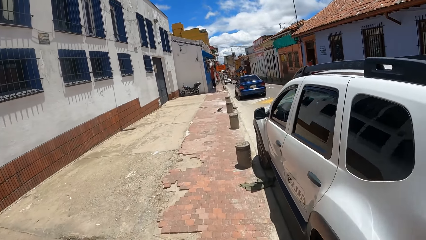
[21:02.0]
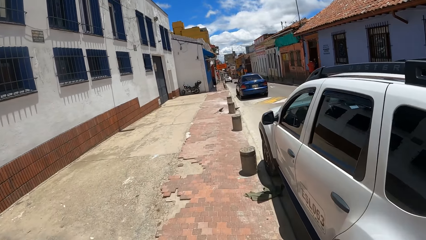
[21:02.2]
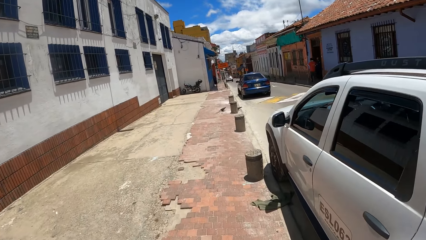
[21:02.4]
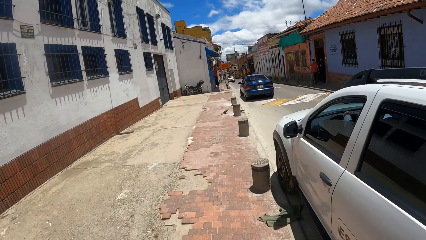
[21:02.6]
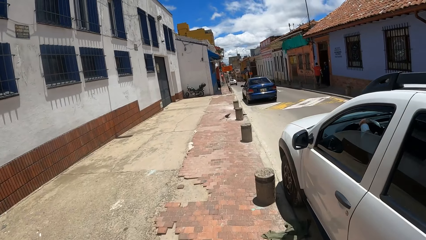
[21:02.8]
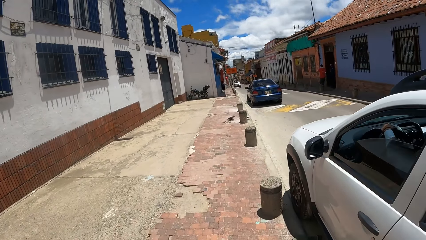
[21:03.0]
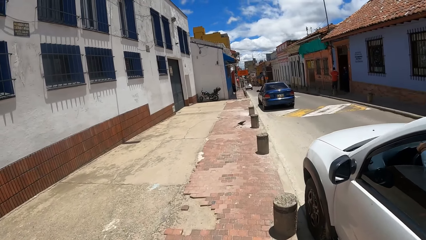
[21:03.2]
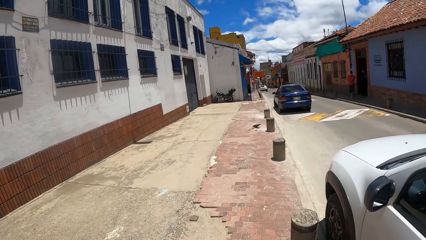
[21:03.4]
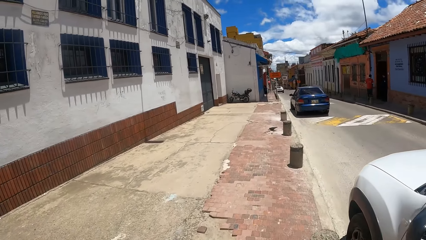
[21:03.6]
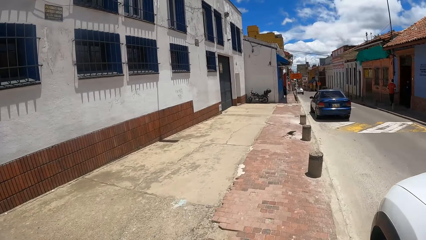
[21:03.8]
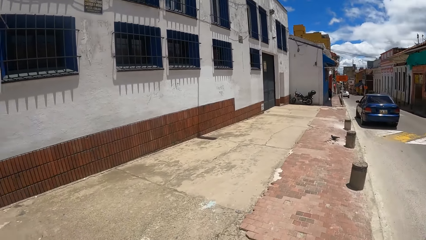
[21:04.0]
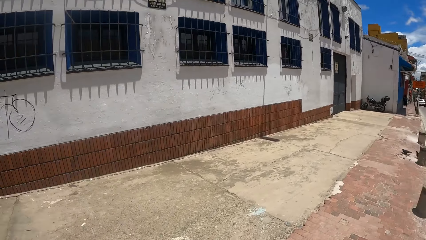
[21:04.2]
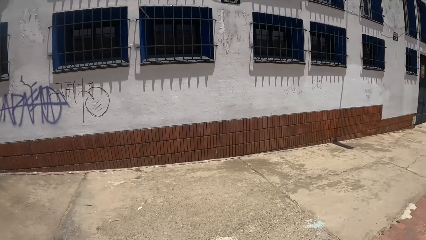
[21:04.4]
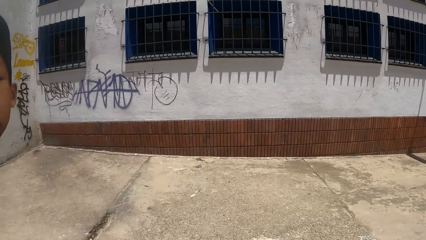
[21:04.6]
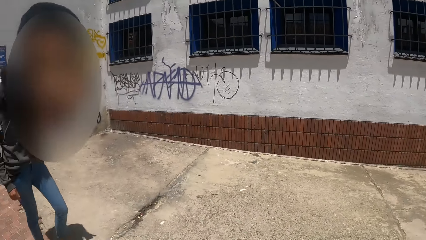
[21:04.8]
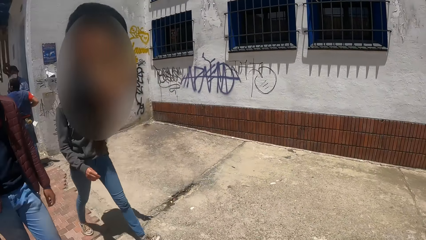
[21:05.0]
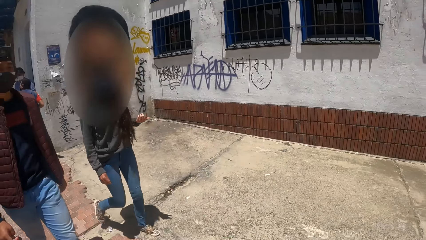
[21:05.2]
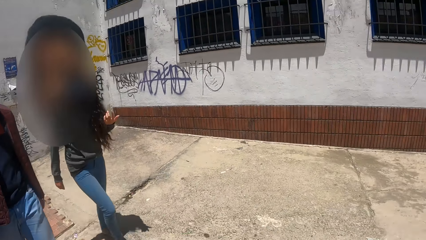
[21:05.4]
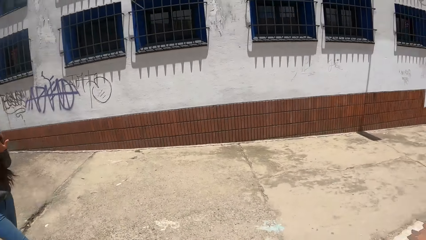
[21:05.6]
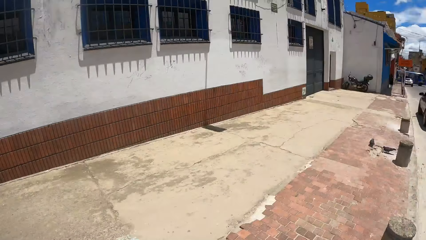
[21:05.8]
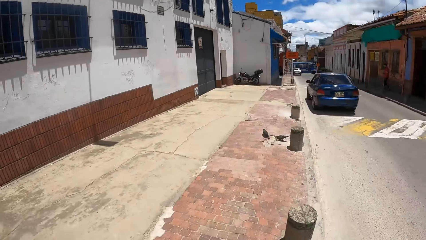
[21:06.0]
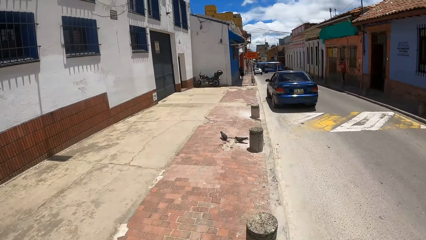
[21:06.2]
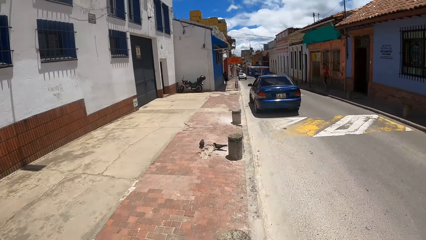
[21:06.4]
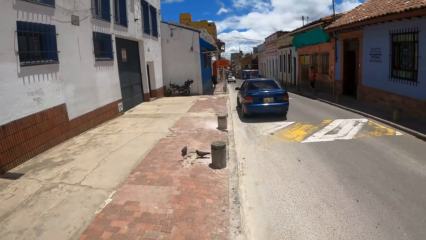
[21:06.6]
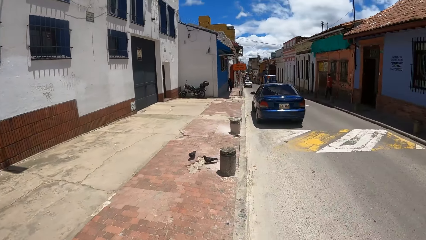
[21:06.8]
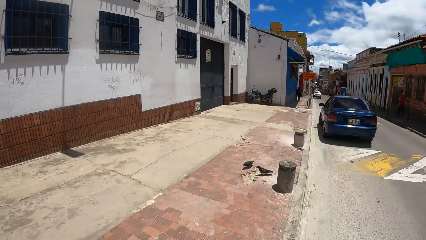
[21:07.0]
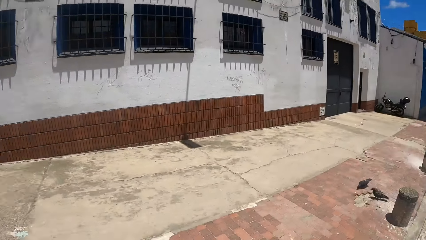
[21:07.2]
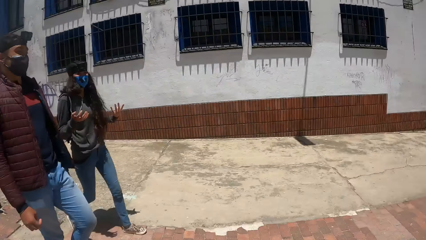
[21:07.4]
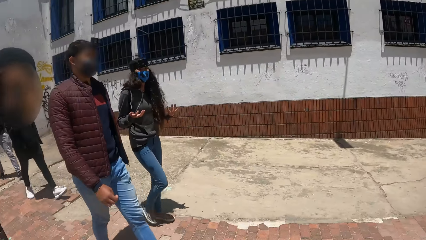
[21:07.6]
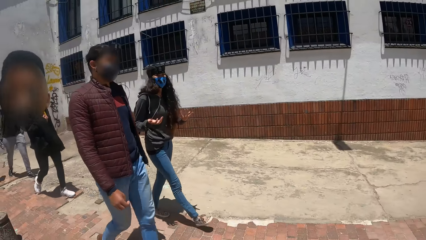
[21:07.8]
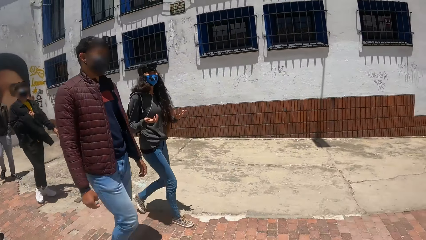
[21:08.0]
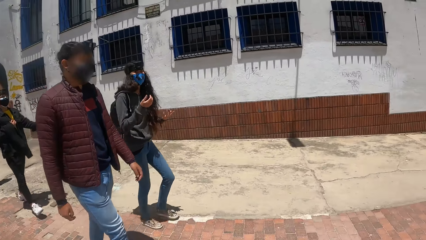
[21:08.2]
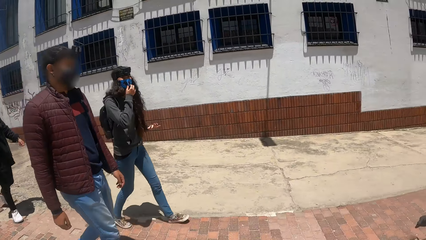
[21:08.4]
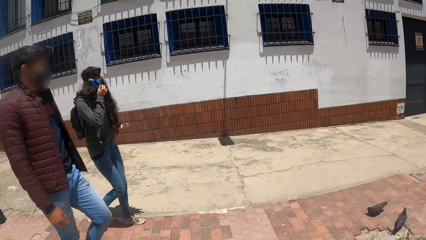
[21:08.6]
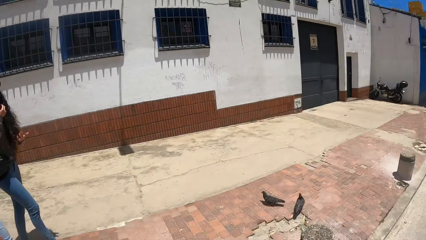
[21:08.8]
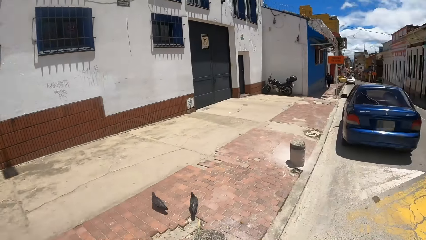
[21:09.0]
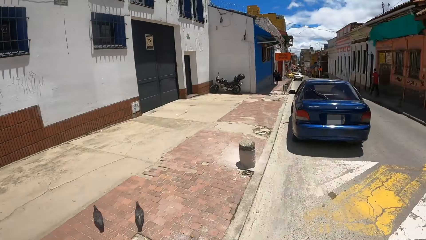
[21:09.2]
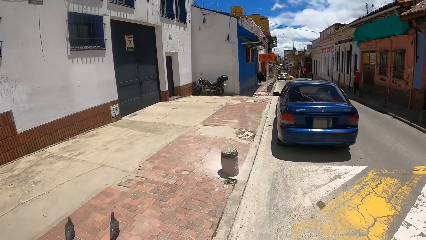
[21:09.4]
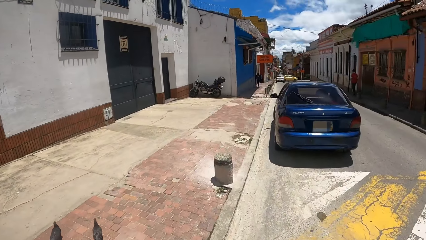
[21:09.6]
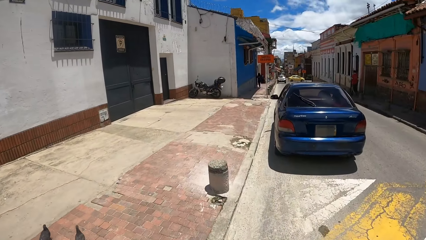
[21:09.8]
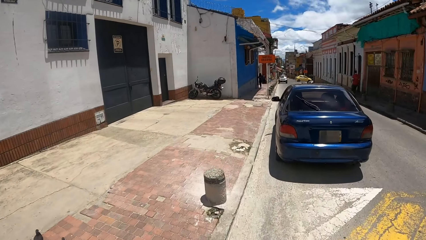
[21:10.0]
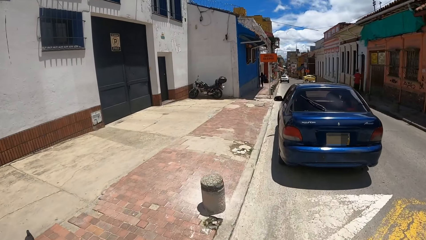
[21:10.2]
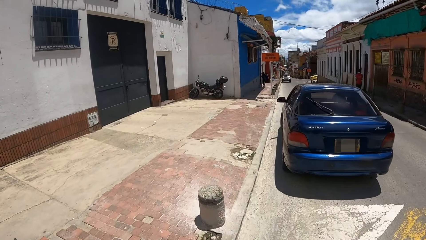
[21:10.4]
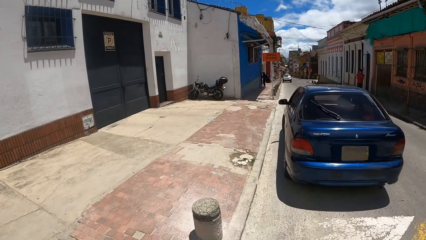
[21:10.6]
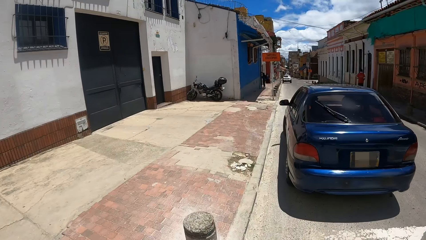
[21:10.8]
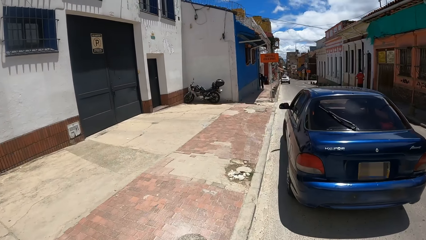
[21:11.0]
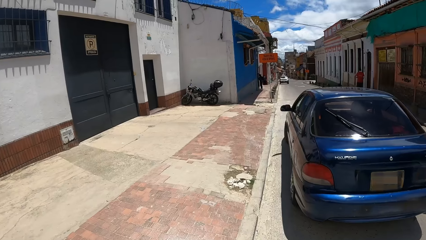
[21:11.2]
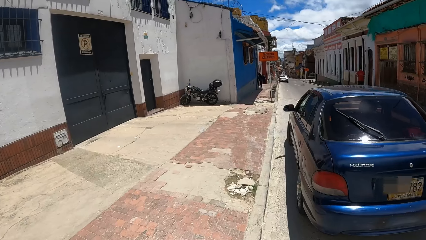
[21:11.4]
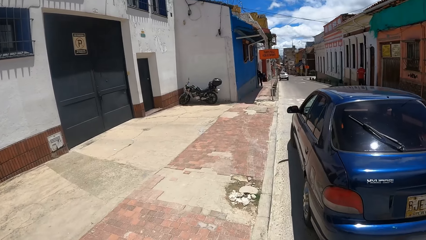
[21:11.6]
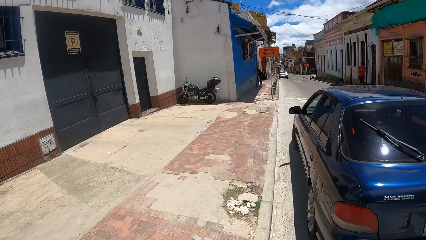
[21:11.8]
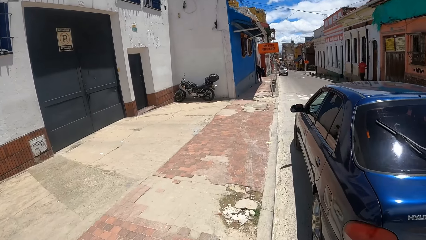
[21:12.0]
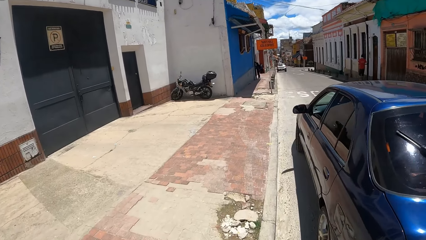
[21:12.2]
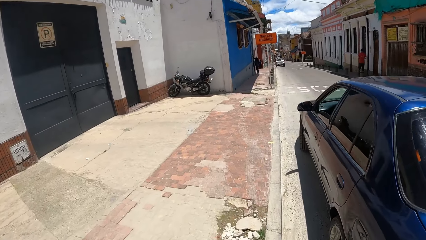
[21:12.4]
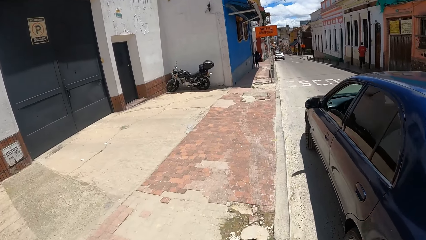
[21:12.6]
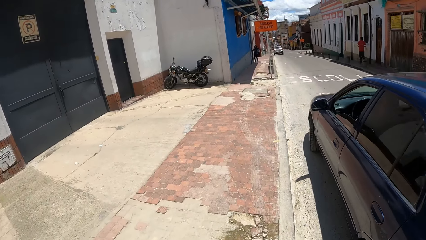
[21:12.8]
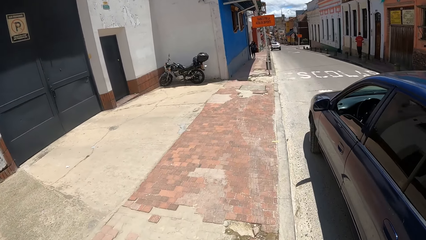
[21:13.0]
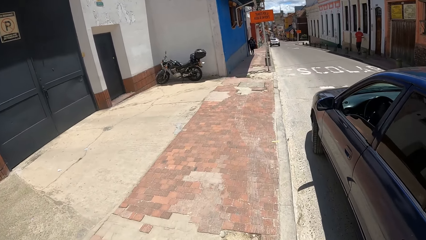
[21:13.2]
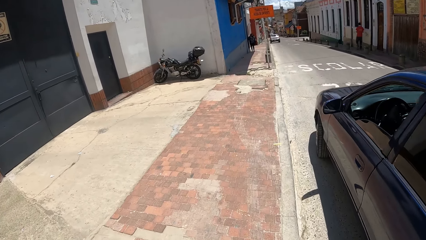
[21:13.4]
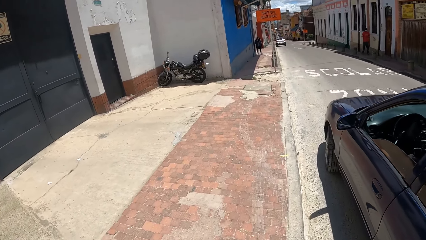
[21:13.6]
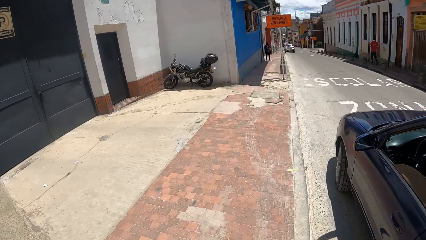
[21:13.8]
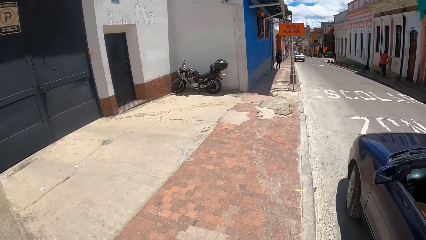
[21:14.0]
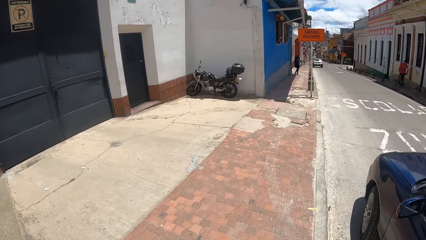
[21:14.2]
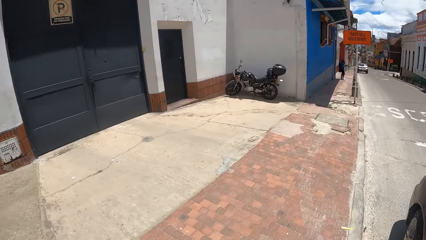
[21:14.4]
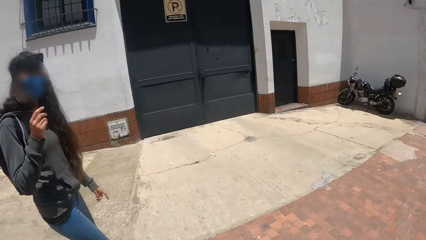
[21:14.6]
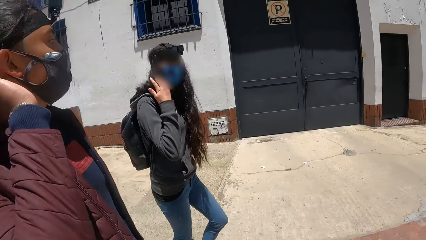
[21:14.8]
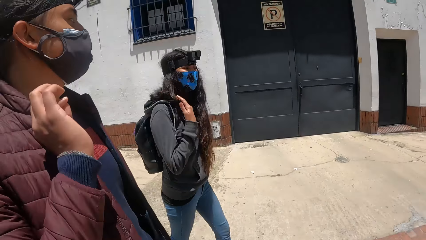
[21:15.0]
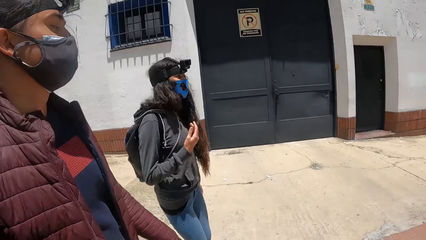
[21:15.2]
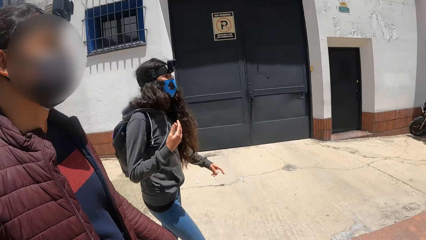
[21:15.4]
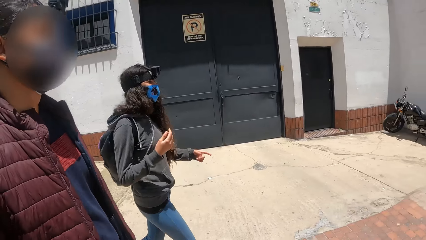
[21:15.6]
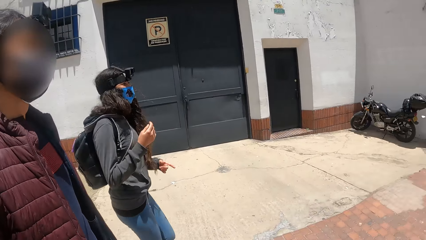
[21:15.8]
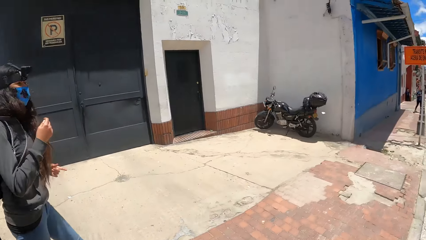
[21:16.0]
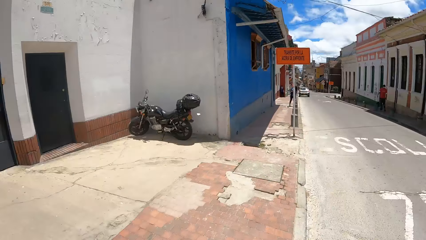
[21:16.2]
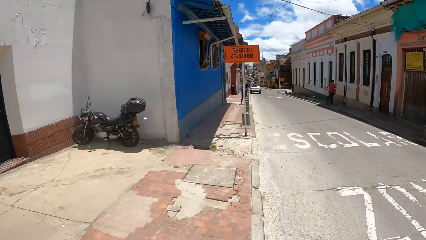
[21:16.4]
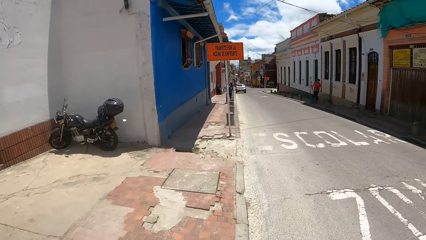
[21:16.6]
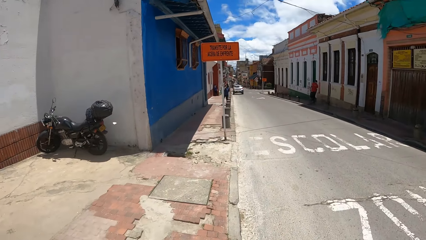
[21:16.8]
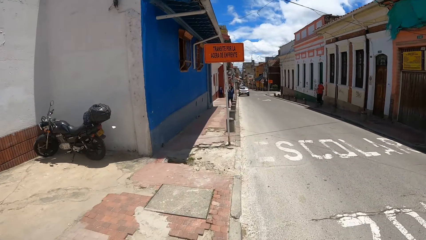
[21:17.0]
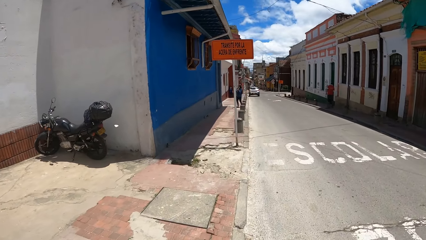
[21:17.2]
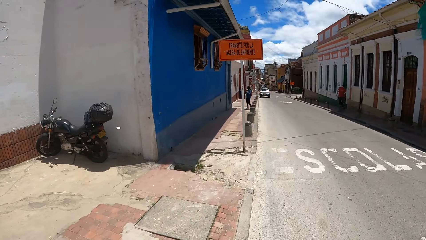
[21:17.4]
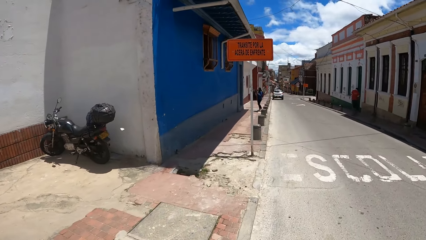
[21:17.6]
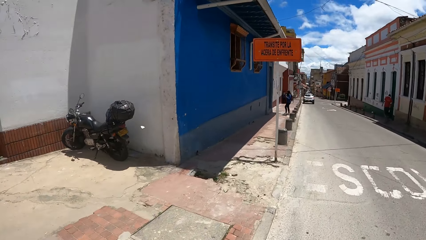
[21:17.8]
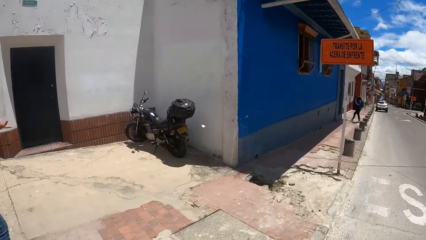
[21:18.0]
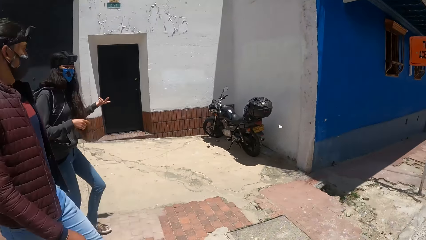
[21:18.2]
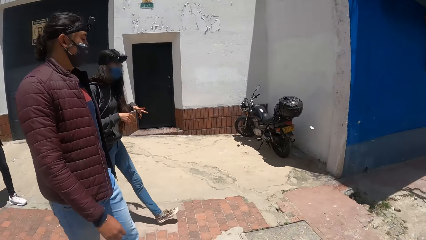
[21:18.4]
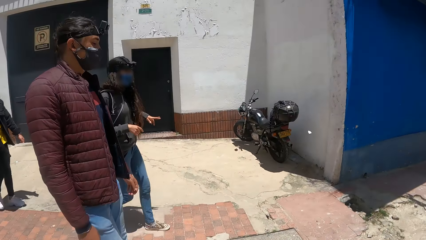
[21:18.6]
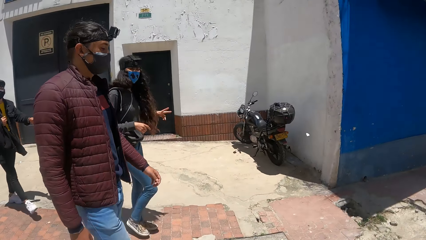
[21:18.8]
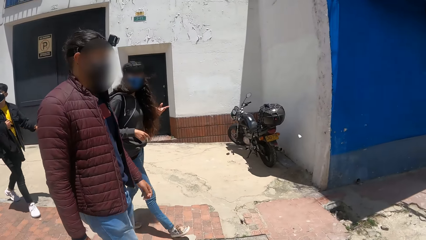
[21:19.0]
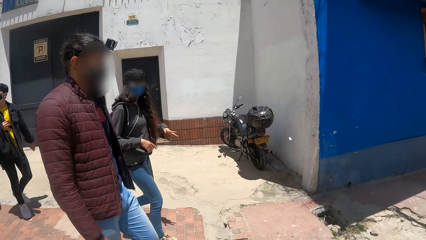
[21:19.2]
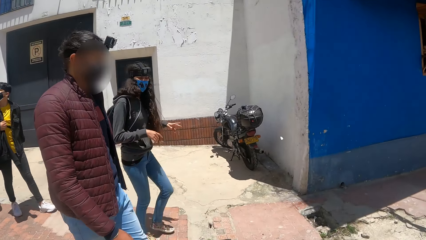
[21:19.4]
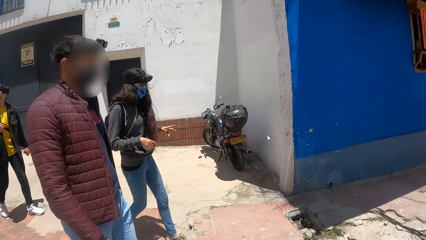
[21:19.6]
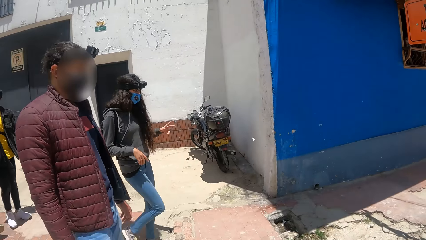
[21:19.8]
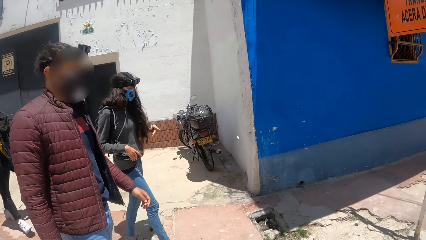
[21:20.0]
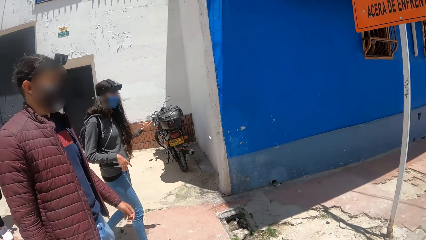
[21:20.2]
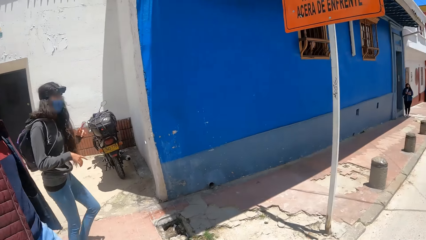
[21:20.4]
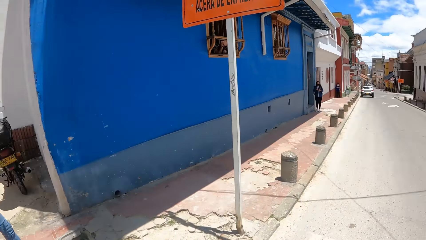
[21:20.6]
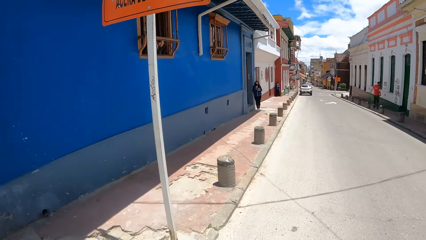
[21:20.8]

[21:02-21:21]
The camera wearer looks around. The camera wearer, a person and another person walk along the sidewalk. The camera wearer looks around. The camera wearer and the two persons walk along the sidewalk. The camera wearer looks around. The camera wearer and the two persons walk along the sidewalk. The camera wearer looks around. They stare at the two persons. The camera wearer and the two persons walk along the sidewalk. The camera wearer looks around.
